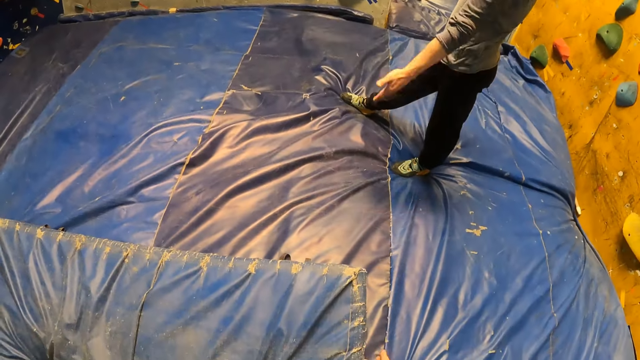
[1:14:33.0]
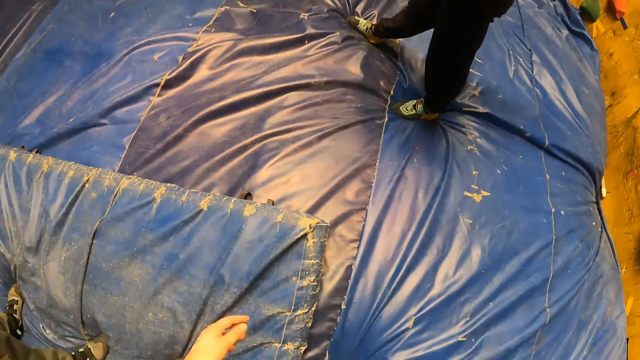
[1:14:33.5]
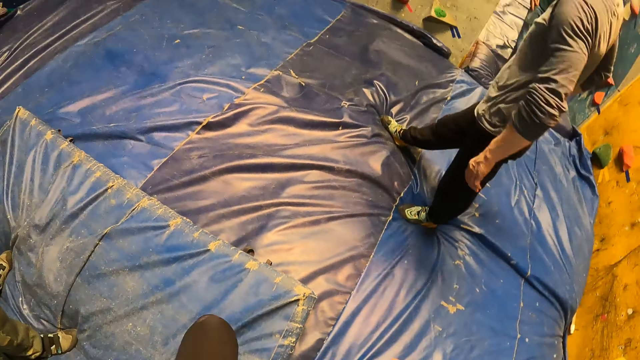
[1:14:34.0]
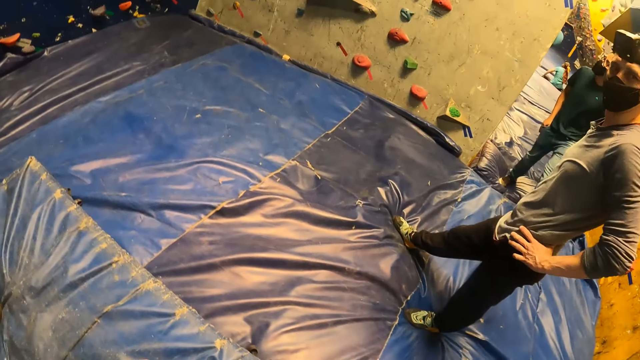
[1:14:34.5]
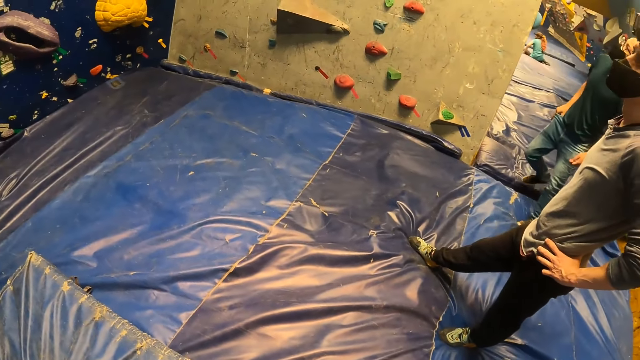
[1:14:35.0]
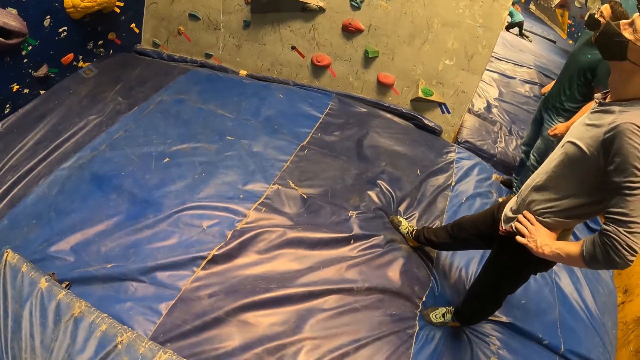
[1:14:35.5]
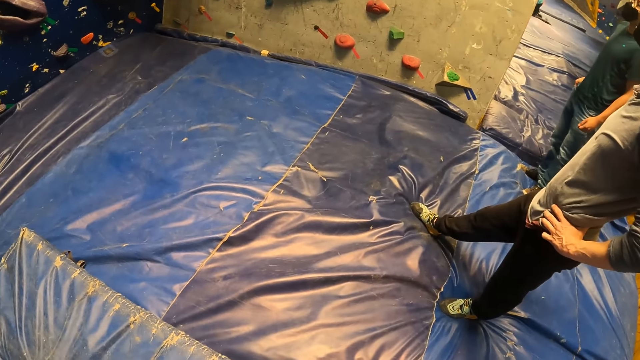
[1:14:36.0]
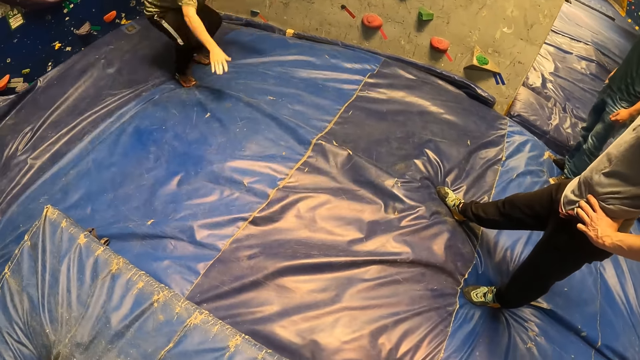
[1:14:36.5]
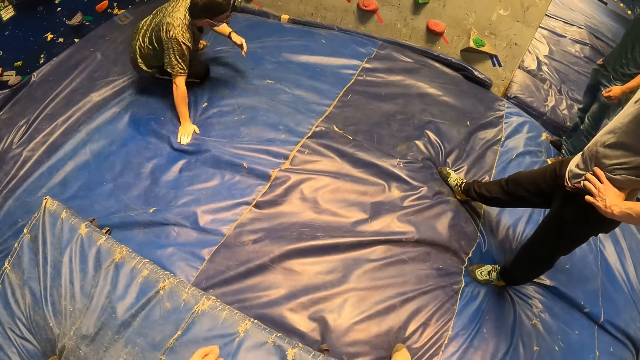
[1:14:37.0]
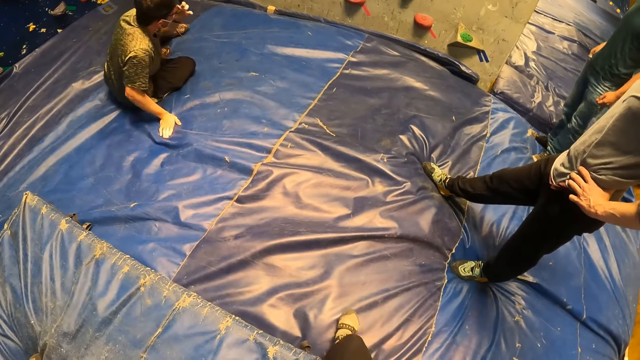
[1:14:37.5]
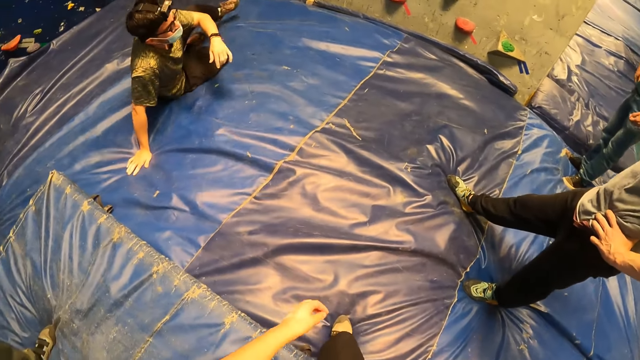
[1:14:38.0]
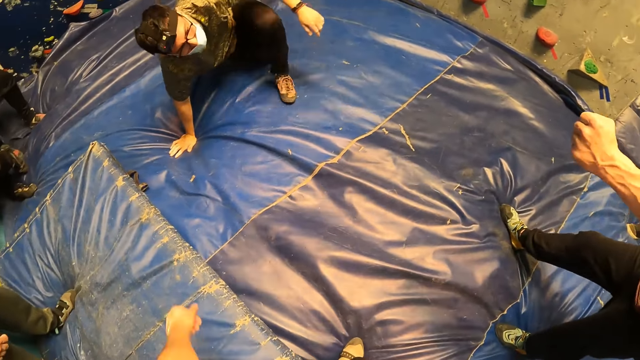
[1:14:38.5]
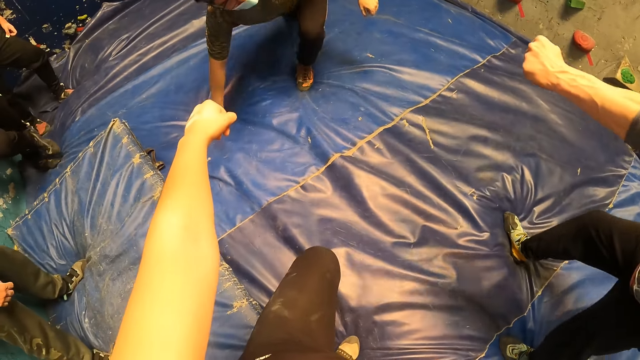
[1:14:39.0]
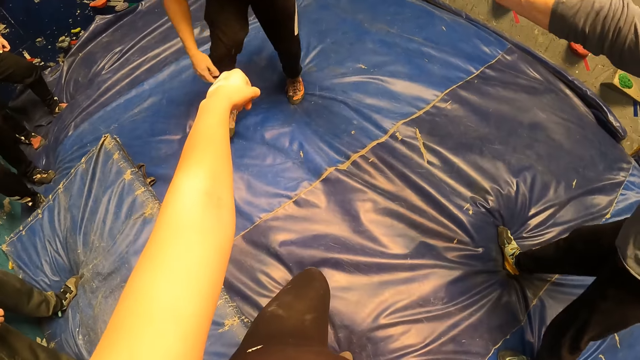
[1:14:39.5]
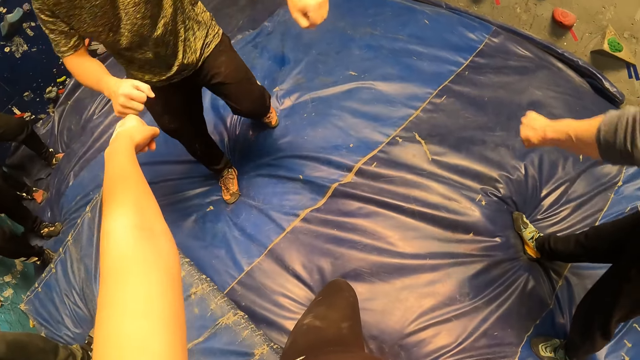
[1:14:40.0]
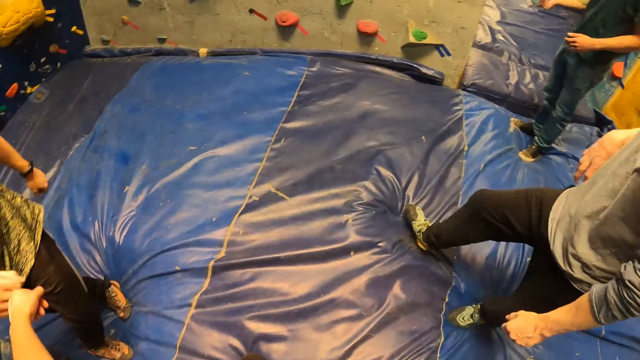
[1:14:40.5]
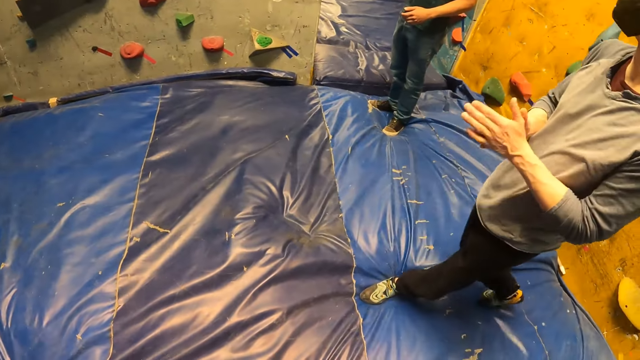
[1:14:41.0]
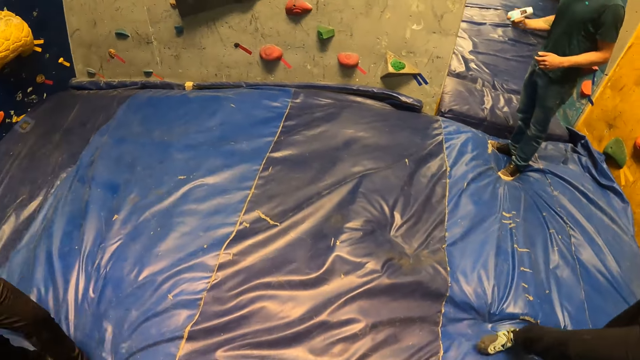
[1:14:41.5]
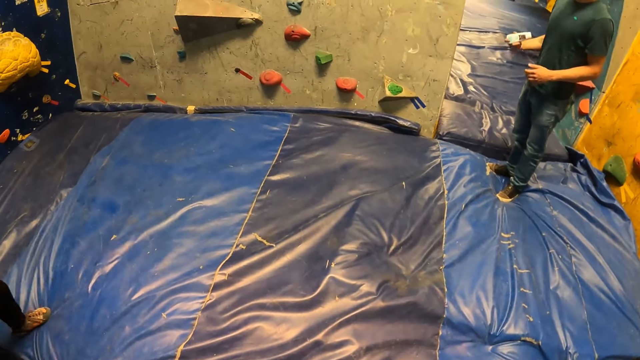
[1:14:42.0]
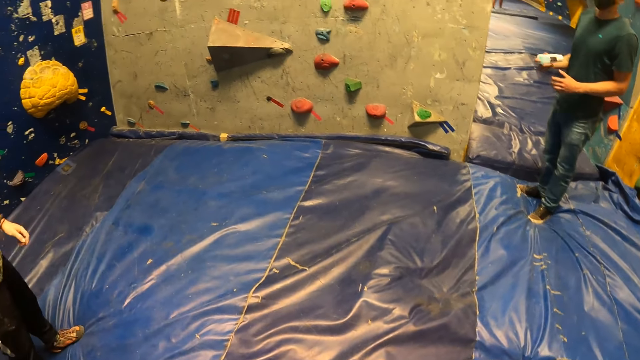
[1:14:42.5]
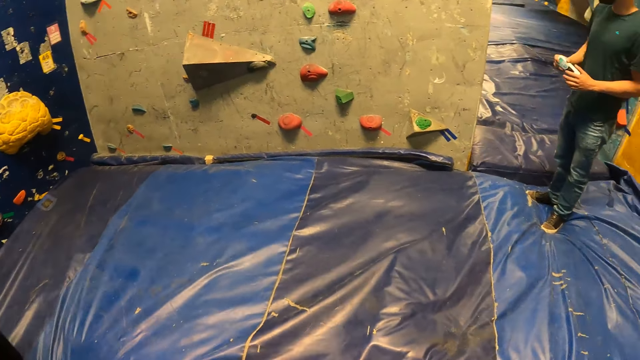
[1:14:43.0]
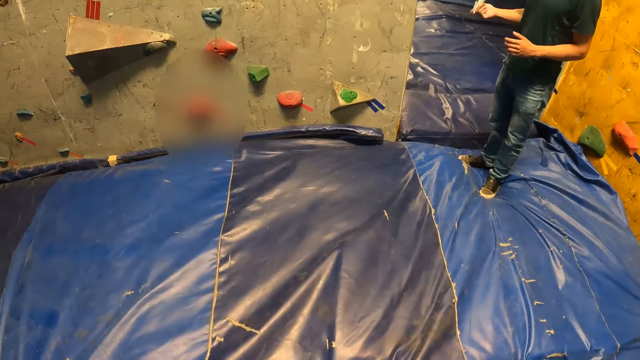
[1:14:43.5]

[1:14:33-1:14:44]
The camera wearer walks towards the indoor rock climbing wall. A man jumps down from the bouldering wall. The man adjusts a pair of glasses on his face with his left hand. The man bumps fist with another man with his left hand. The camera wearer bumps fist with the first man with her right hand. A third man shakes a lubricant with his right hand.

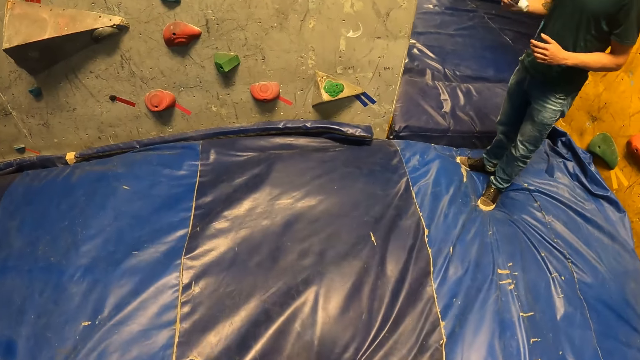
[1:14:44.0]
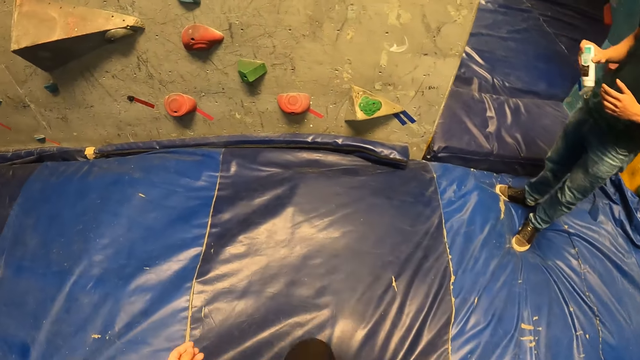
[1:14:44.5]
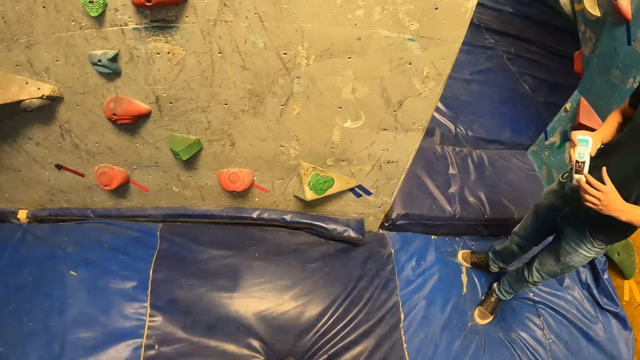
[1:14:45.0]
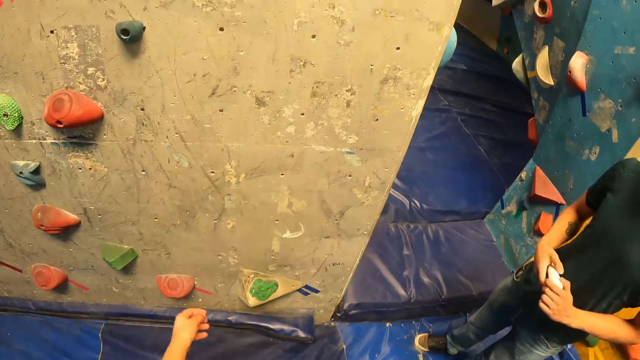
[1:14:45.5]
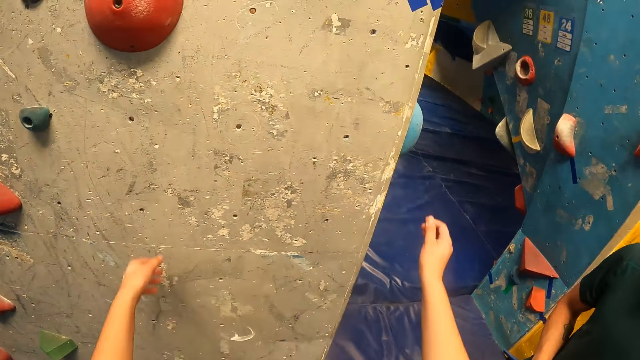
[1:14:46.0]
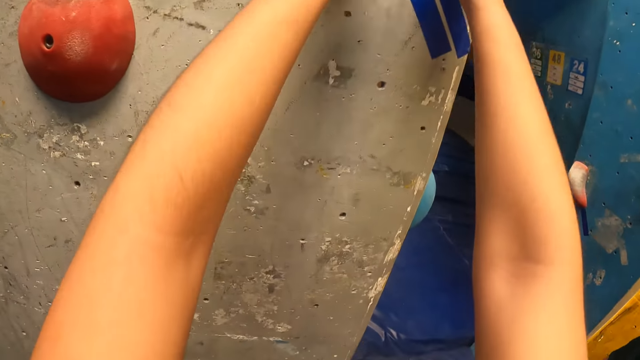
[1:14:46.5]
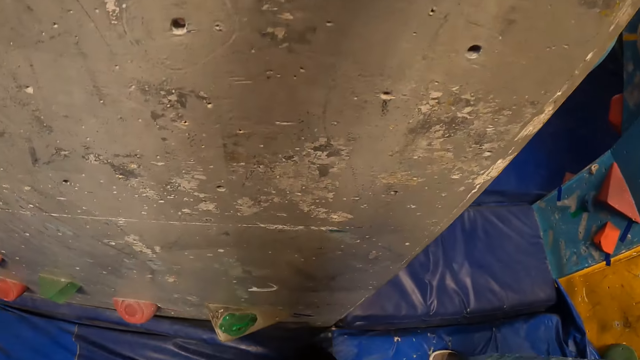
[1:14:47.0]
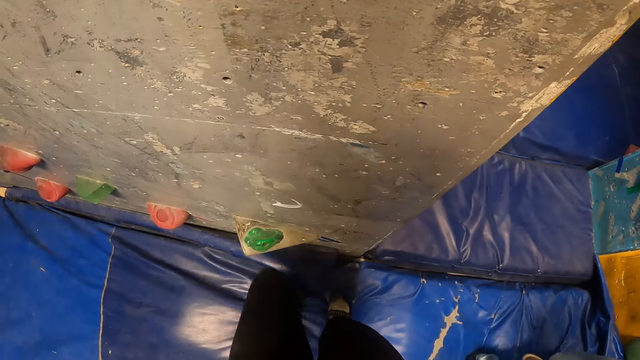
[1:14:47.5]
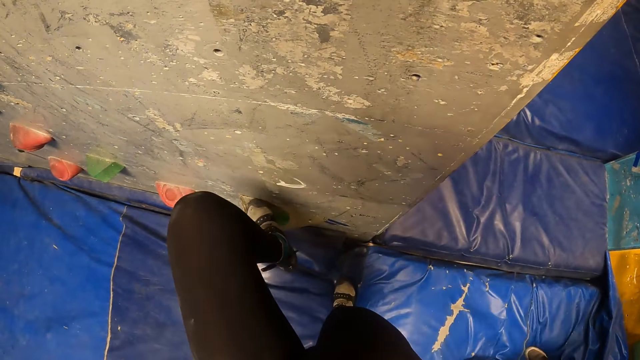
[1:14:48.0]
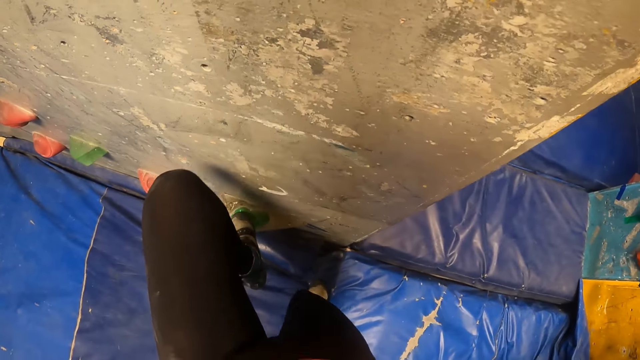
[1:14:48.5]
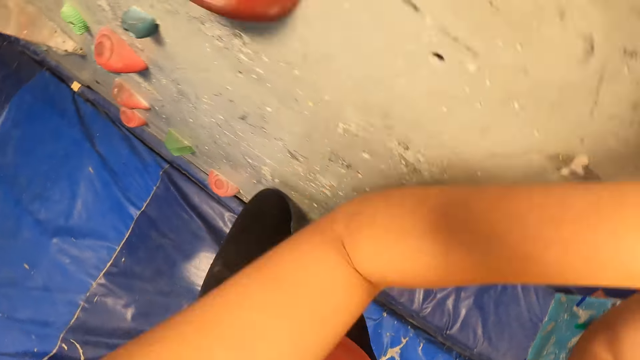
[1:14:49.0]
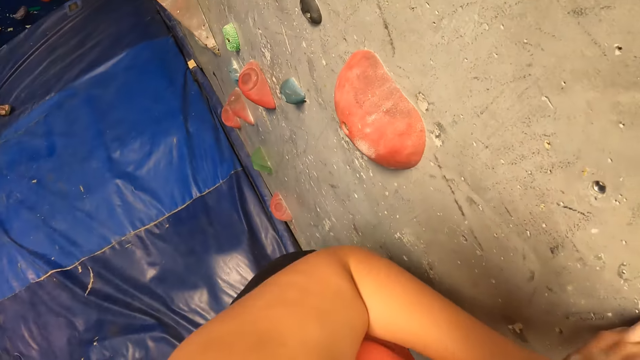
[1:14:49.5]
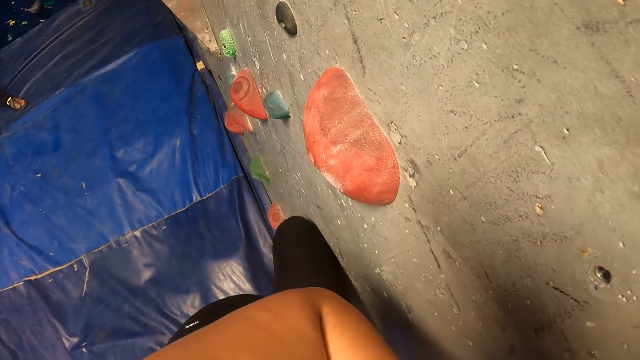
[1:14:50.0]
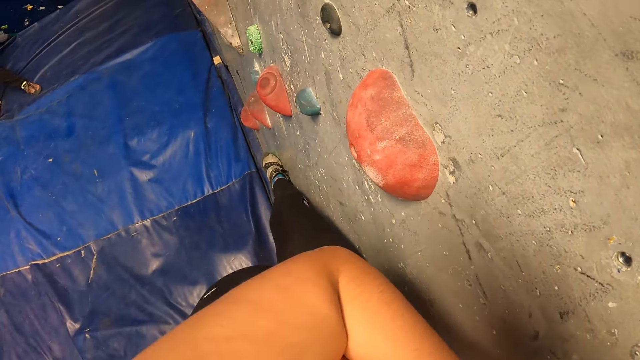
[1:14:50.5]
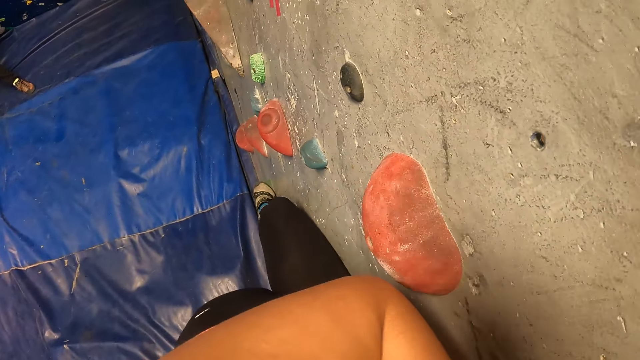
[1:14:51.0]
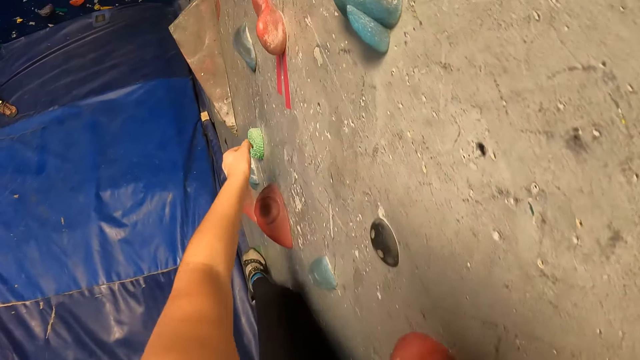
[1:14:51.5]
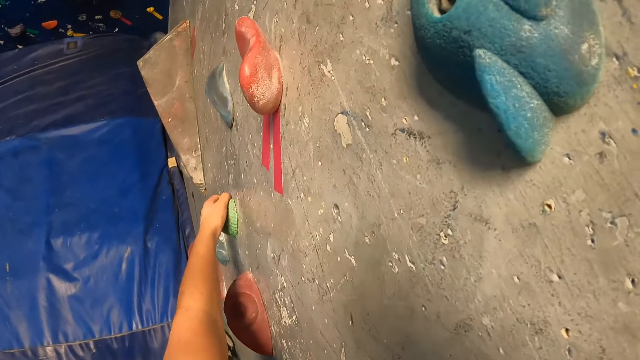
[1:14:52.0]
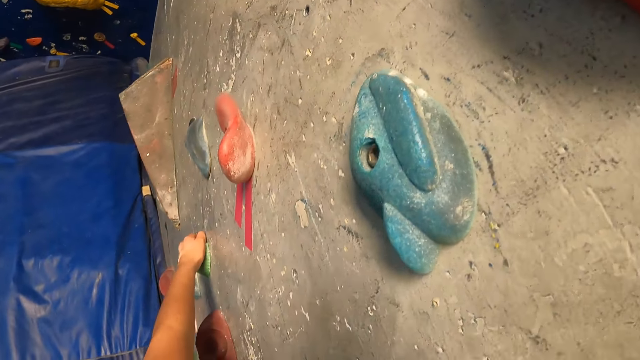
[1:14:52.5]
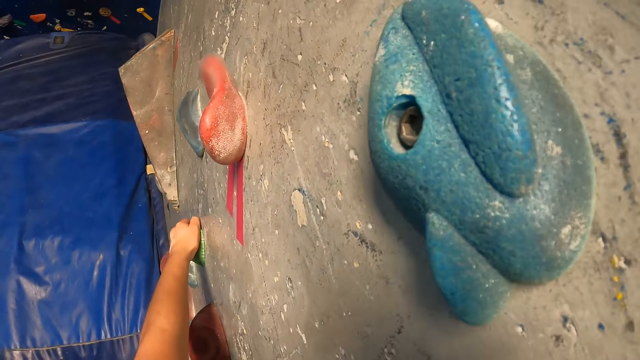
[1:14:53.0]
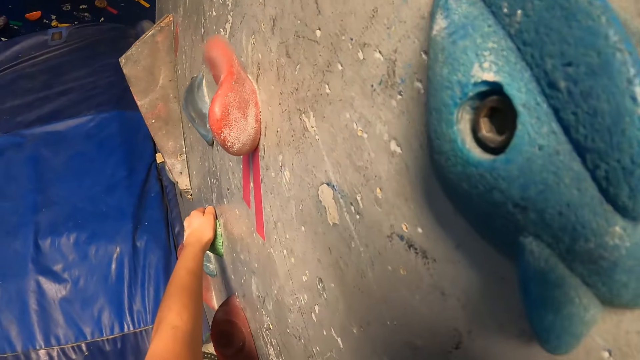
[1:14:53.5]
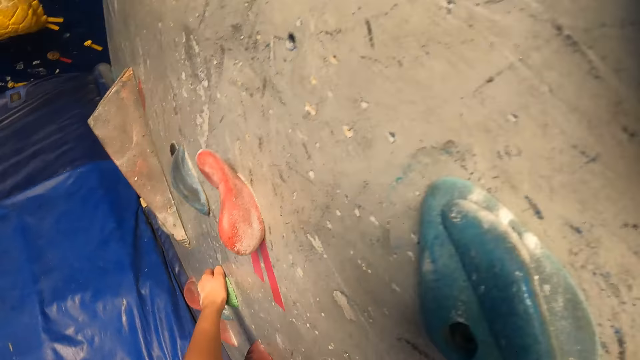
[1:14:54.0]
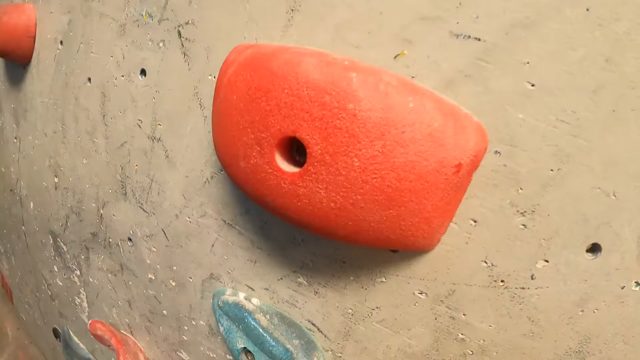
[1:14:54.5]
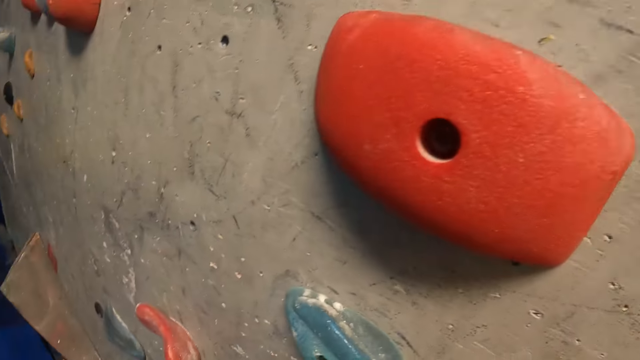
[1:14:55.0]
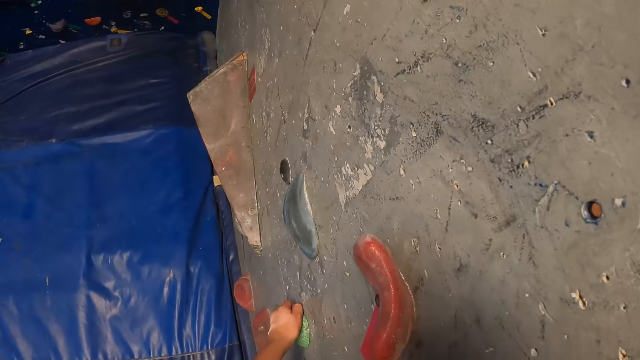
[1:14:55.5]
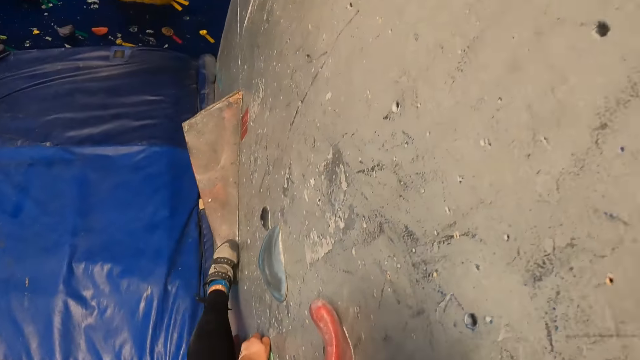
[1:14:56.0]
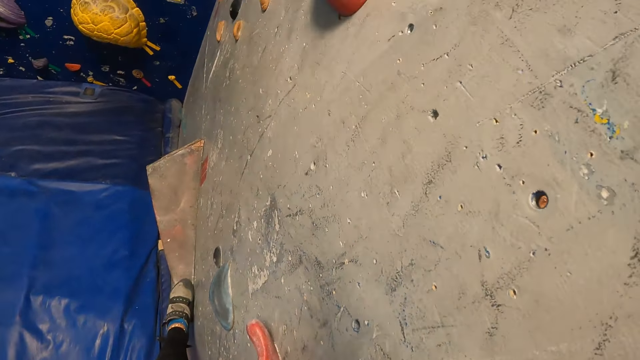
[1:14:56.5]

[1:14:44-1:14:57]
The man holds the lubricant with his hands. The camera wearer climbs the bouldering wall with her hands and legs.
